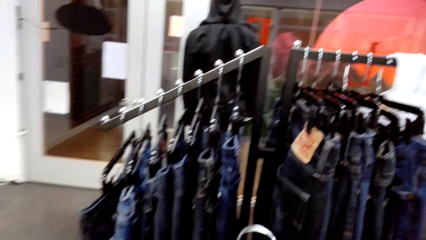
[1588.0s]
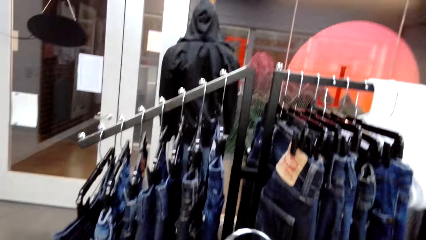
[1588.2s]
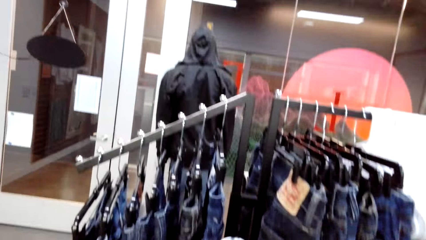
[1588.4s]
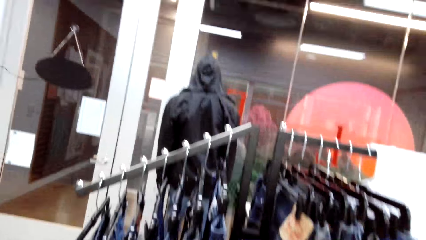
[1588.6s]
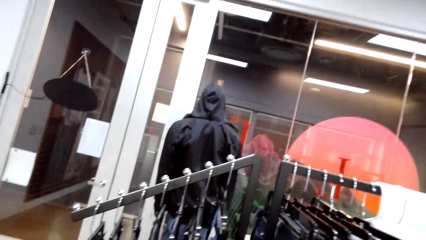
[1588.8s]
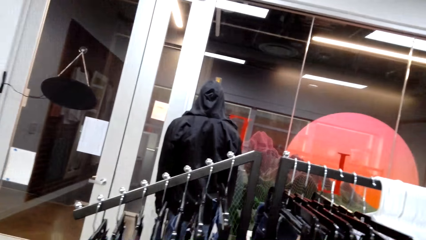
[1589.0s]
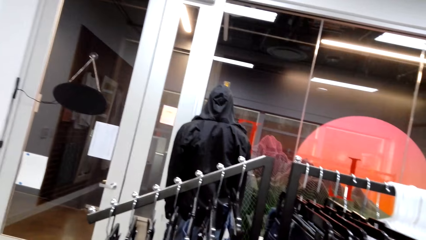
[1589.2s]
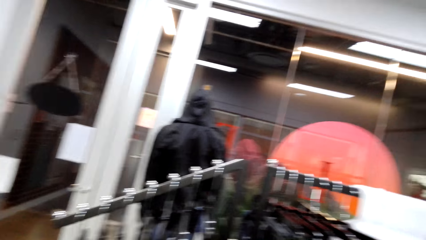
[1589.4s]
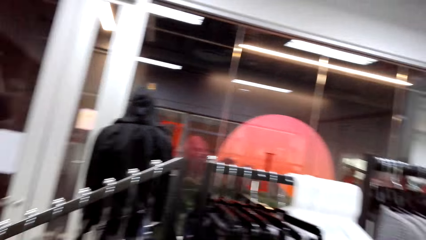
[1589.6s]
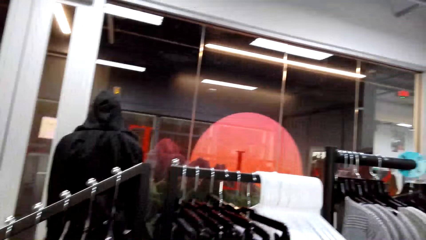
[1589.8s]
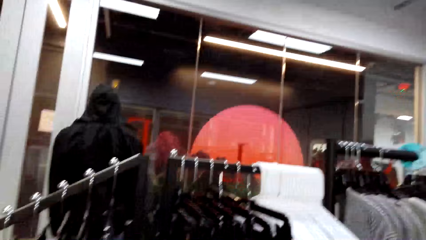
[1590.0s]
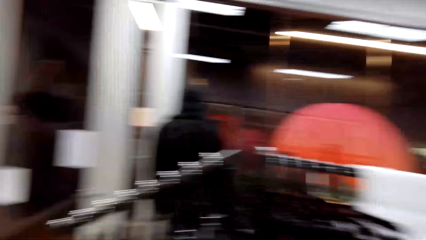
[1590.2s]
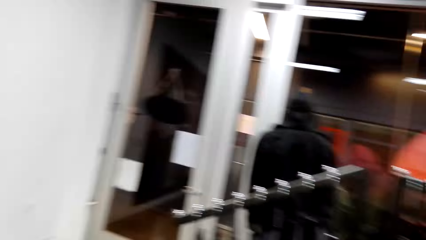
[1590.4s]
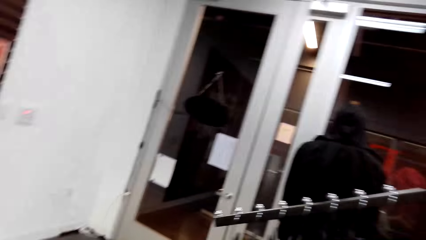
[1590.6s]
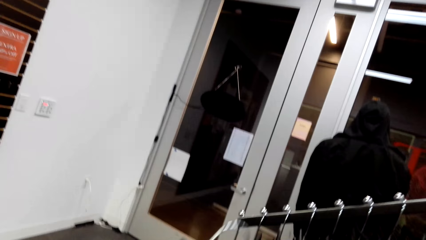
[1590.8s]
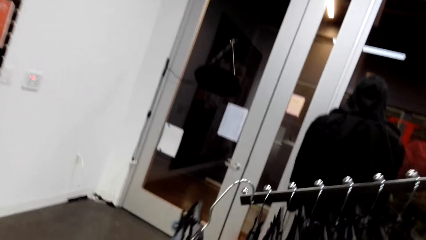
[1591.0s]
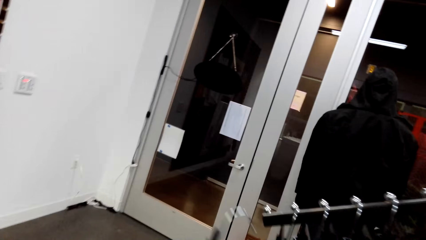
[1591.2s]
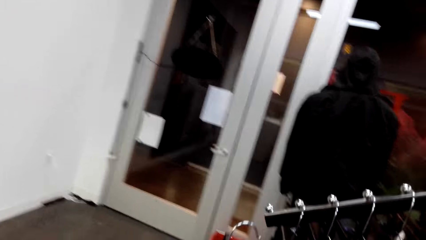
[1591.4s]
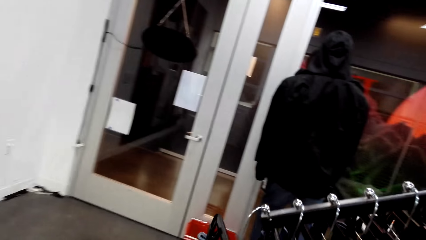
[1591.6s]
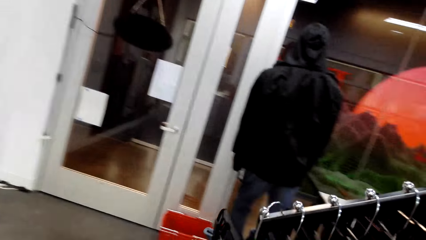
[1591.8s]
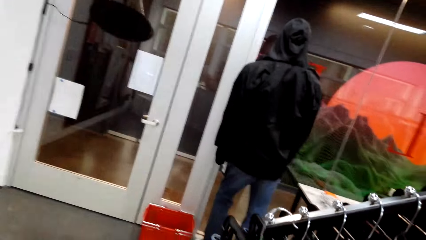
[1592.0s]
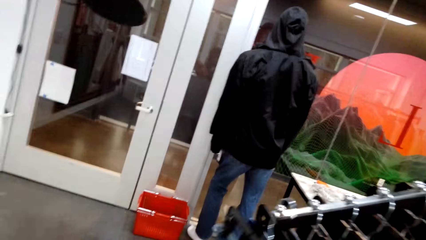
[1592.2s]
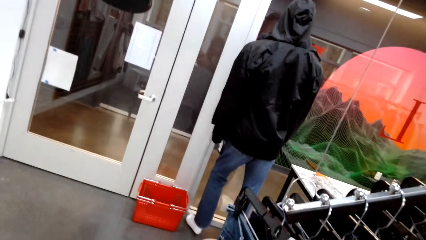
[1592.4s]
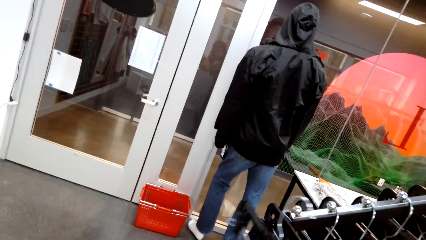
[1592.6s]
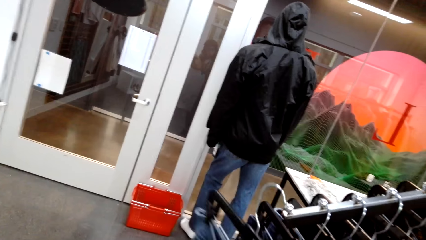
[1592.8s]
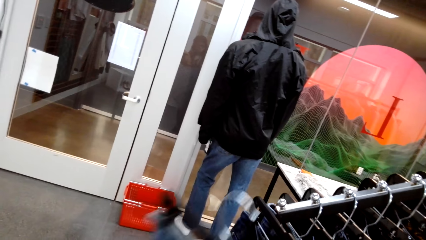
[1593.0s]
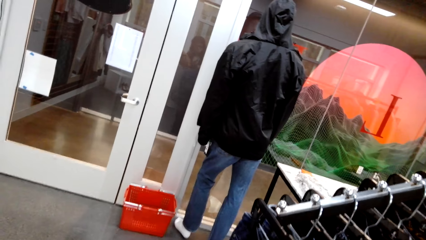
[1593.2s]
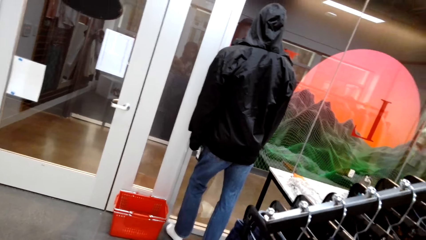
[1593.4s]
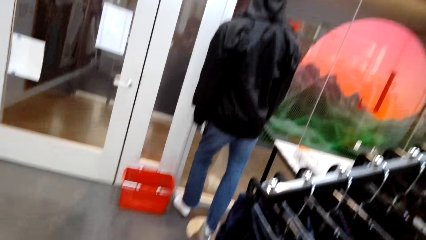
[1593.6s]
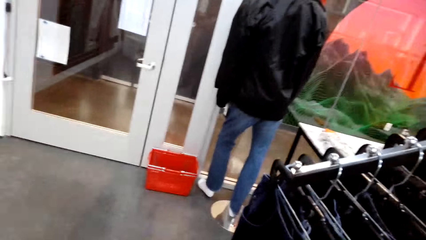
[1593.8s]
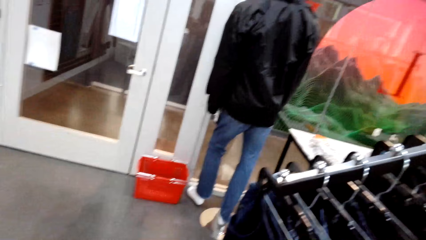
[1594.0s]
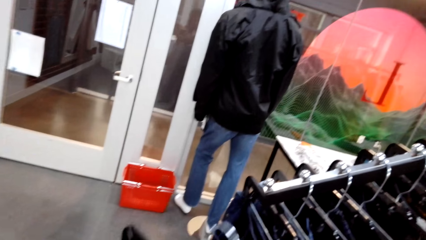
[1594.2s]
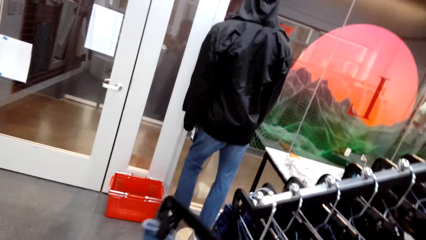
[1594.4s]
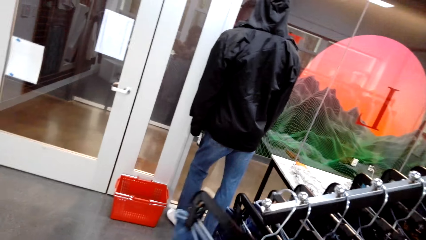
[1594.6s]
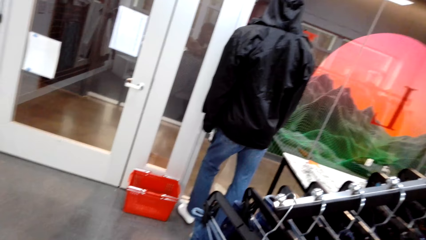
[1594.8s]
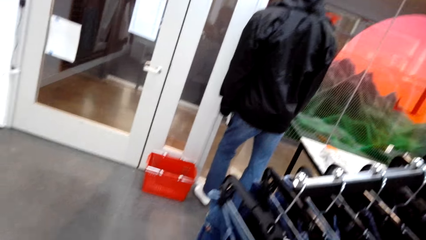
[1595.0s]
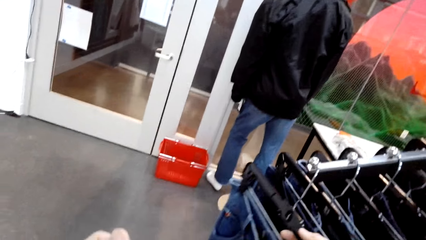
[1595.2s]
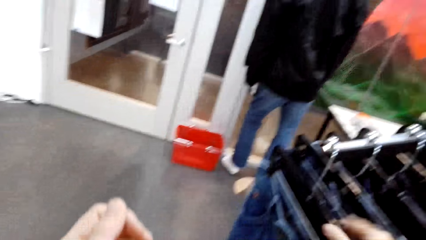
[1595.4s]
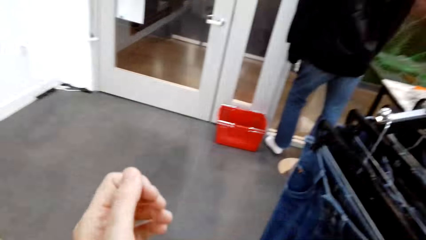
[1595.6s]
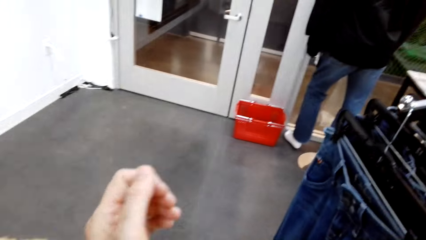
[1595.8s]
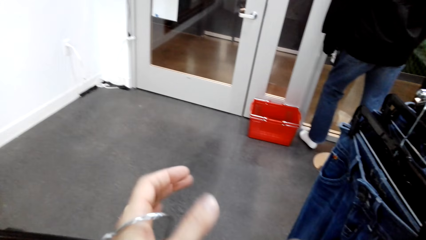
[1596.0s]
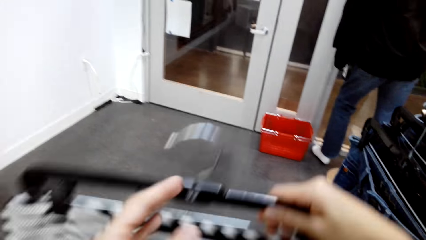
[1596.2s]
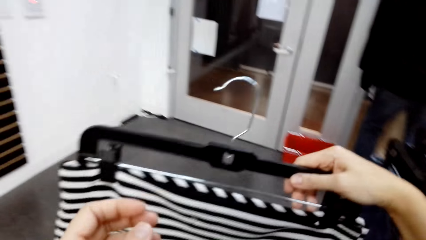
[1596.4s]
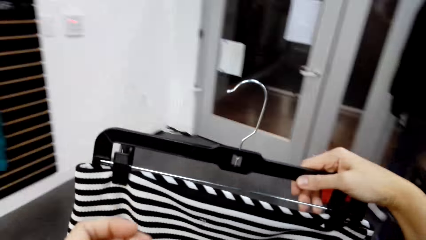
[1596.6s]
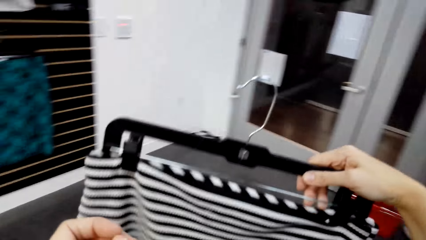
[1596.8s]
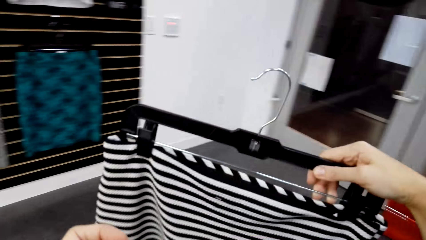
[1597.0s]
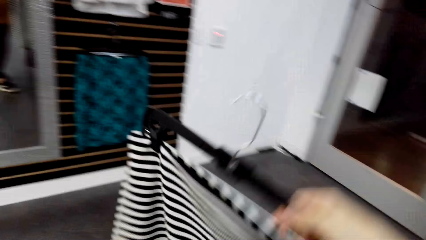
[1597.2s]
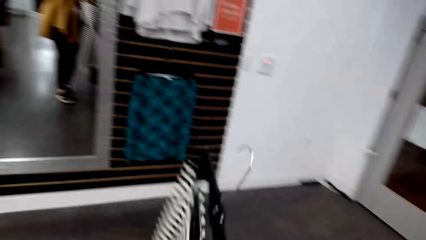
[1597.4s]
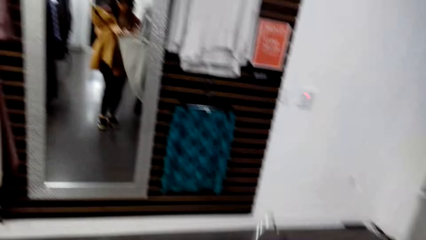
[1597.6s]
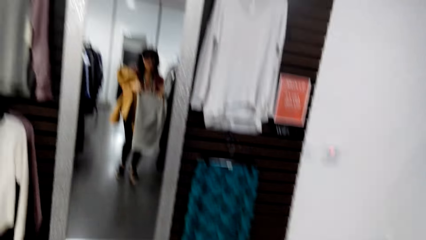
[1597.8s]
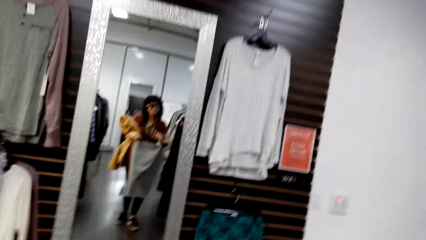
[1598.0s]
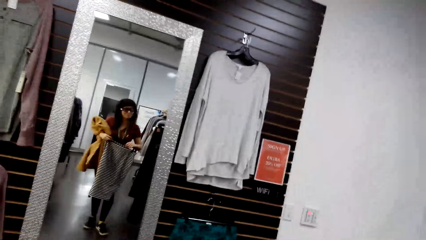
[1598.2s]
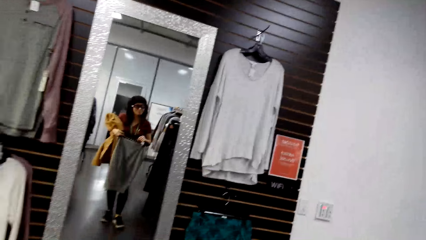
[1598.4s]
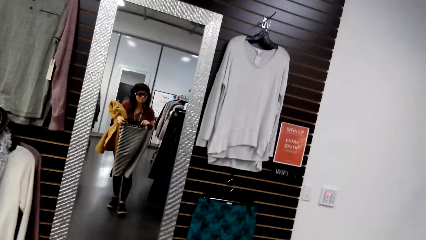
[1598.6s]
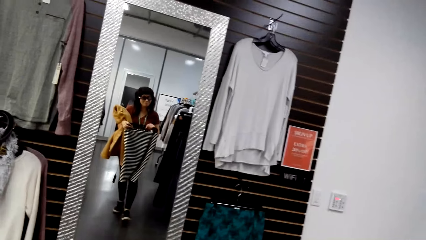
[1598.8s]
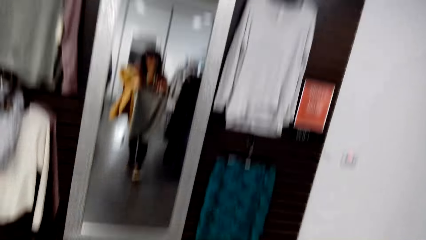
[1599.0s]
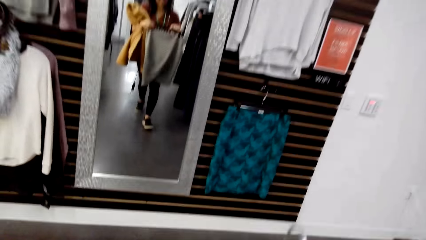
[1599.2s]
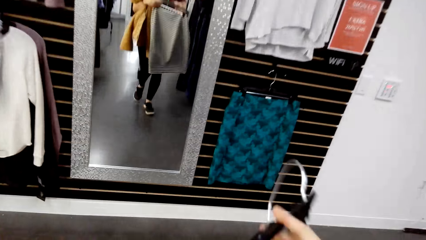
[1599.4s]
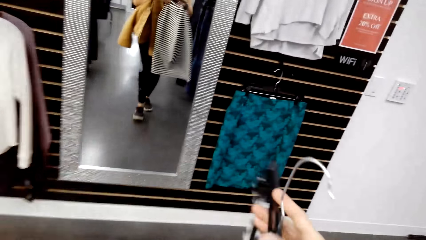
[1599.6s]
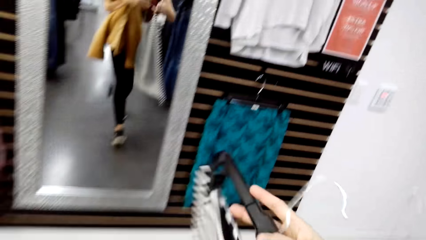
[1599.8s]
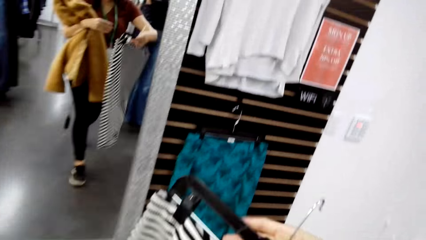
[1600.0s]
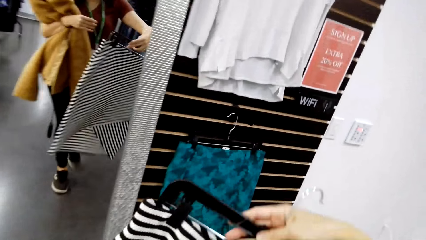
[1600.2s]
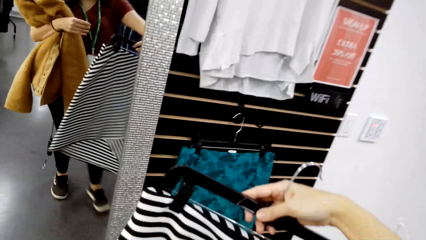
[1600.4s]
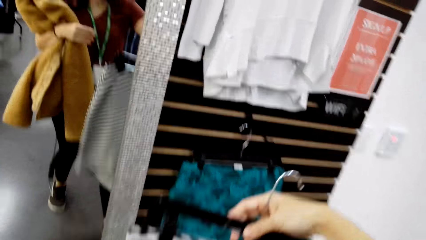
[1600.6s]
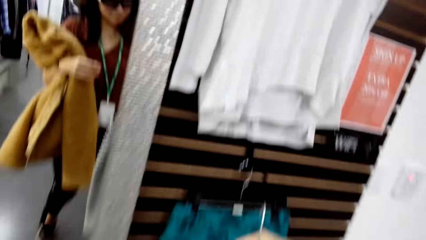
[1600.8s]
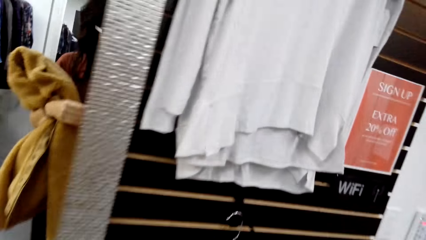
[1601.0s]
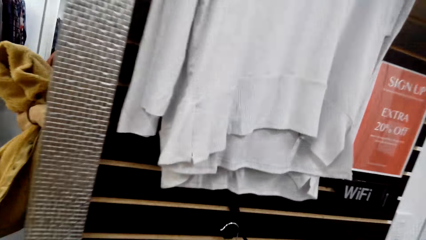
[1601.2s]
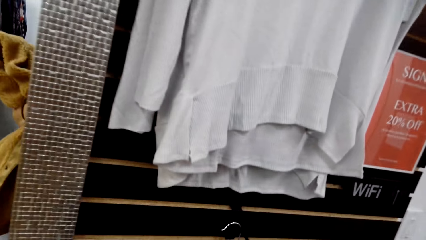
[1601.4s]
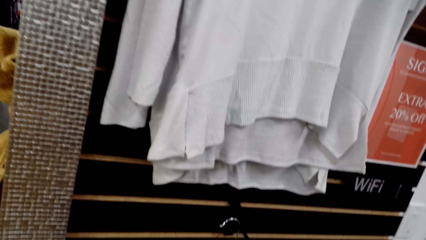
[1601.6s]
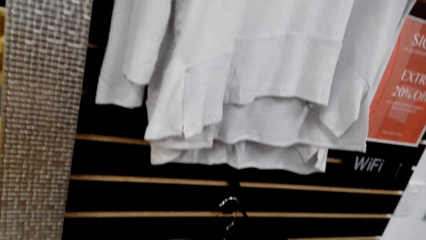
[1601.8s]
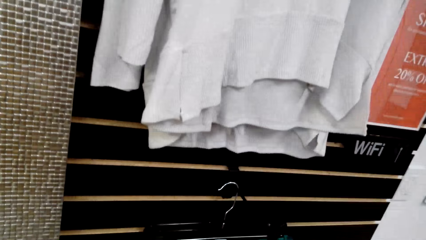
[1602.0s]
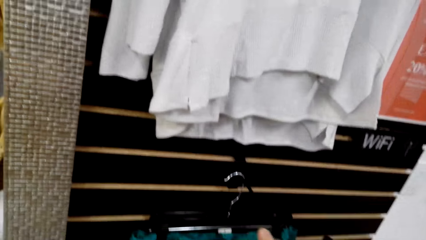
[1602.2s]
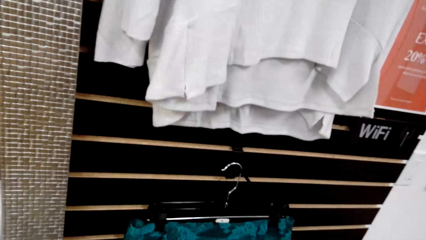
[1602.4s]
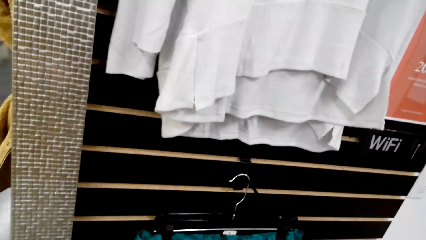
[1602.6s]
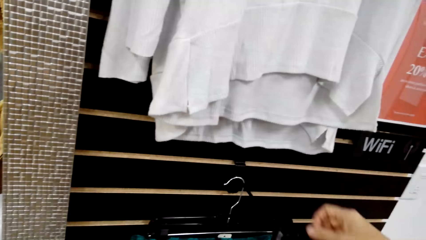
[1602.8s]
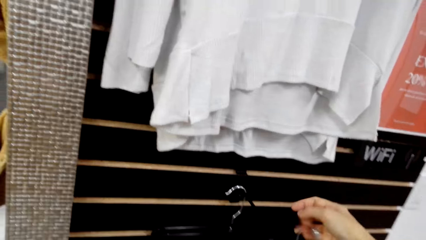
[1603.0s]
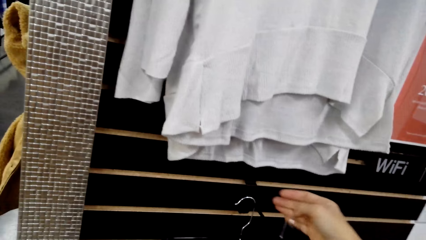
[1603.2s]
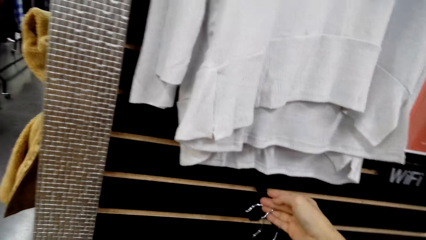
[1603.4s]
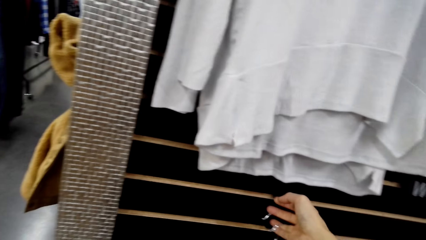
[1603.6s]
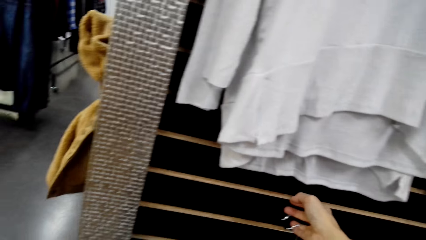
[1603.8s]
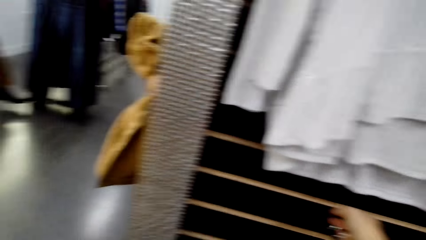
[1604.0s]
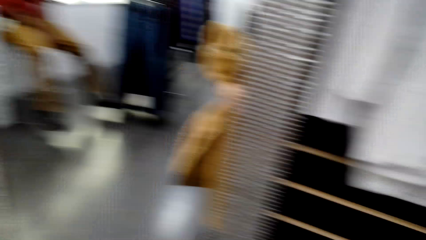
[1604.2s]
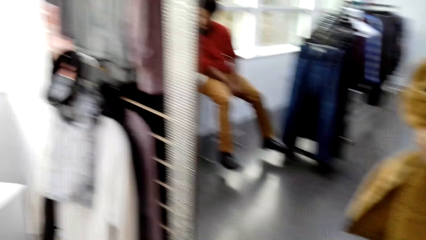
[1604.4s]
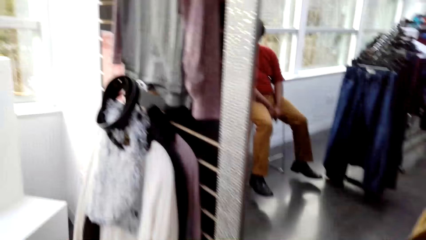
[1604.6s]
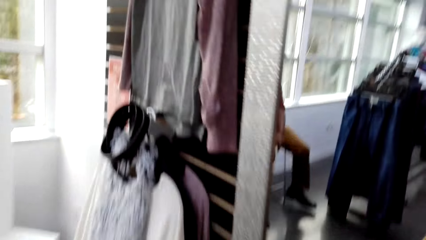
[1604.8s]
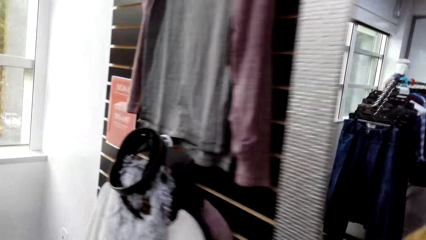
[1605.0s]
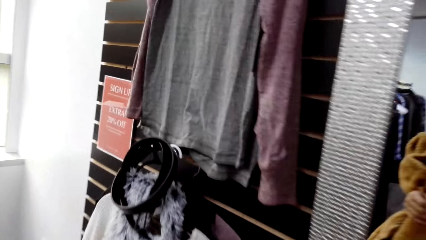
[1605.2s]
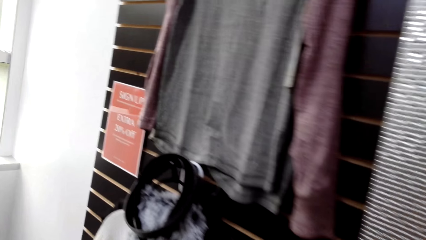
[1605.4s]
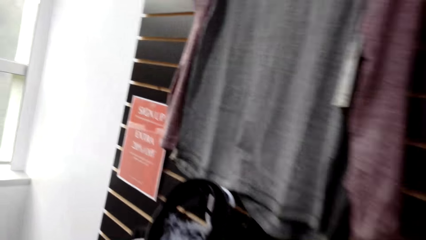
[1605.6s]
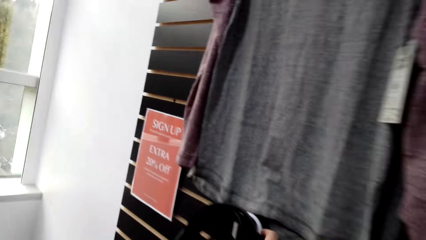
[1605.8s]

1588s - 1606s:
The camera wearer puts a cloth on the hanger. They turn to the side. They put the cloth on the hanger. They walk in the room. They turn to the side. They put the cloth on the hanger. They turn to the side. They hang the cloth. They turn to the side. They walk in the room.
